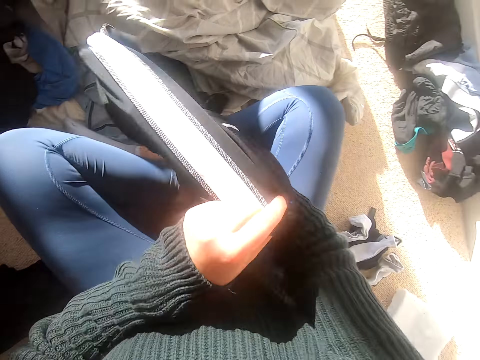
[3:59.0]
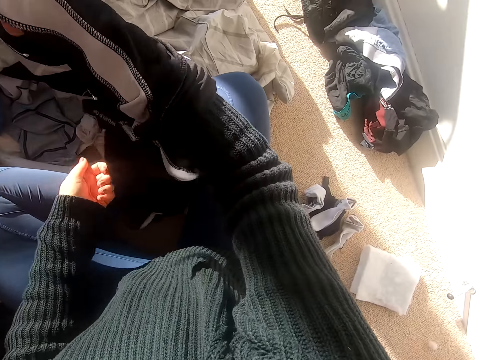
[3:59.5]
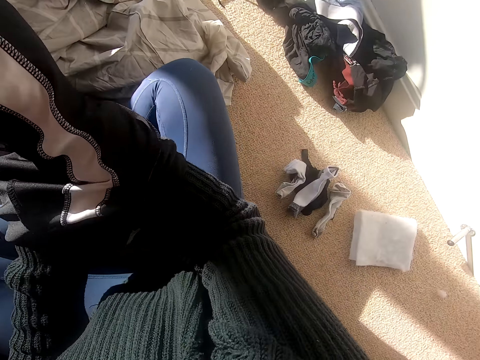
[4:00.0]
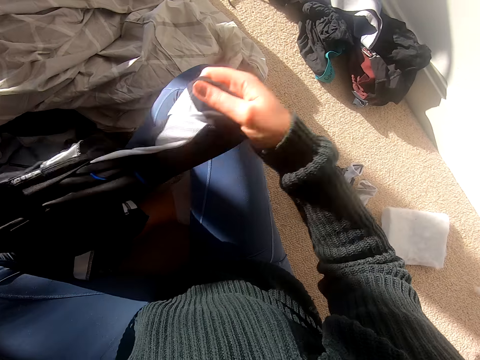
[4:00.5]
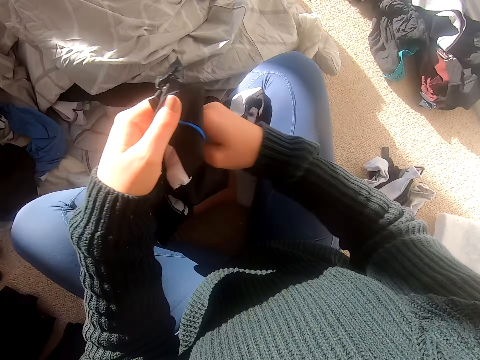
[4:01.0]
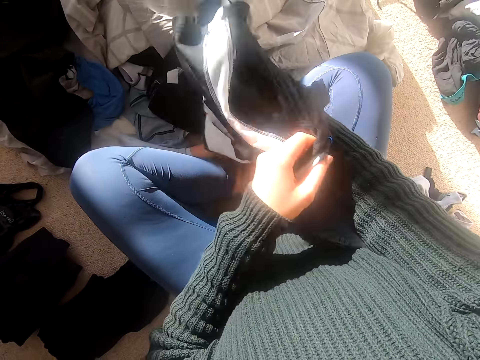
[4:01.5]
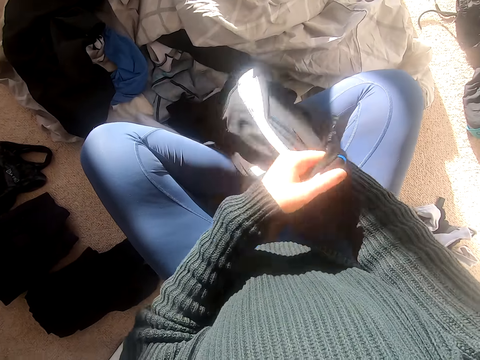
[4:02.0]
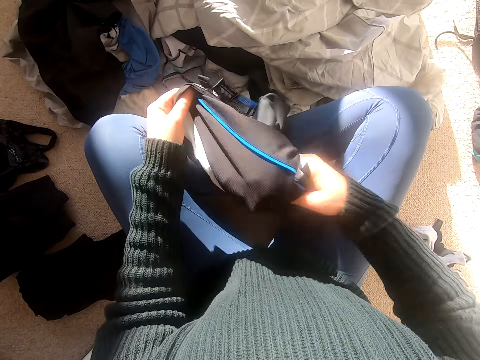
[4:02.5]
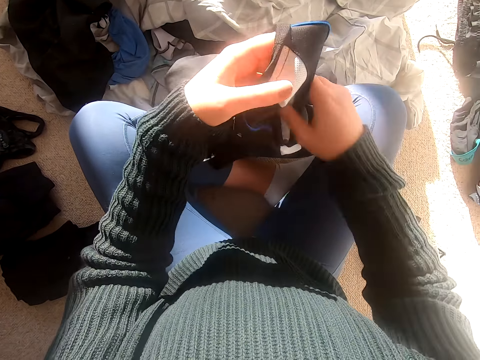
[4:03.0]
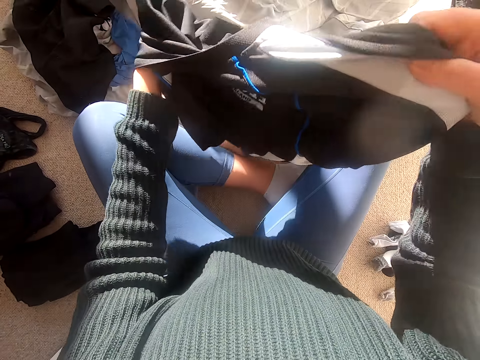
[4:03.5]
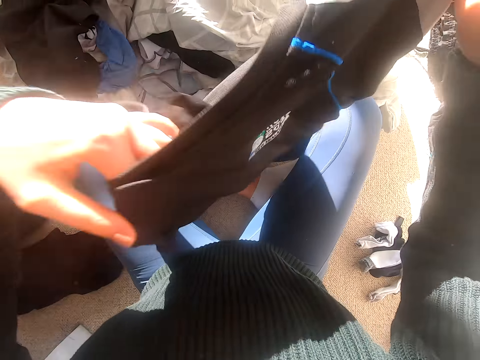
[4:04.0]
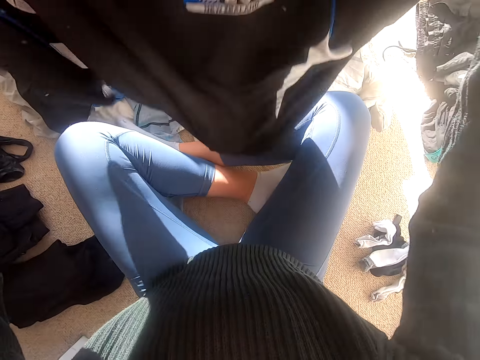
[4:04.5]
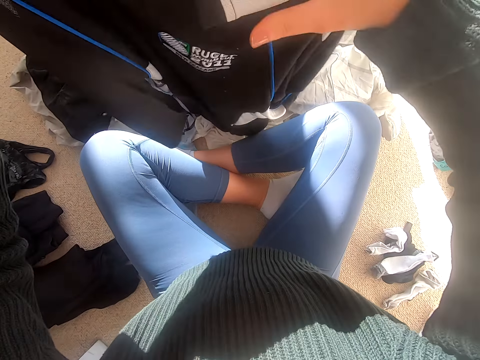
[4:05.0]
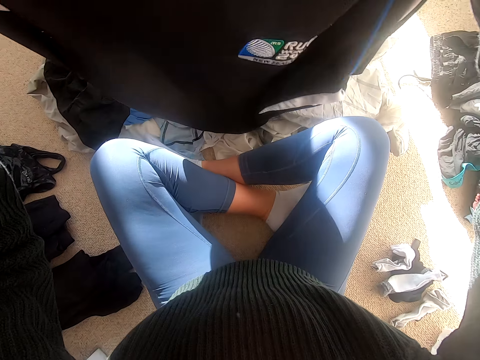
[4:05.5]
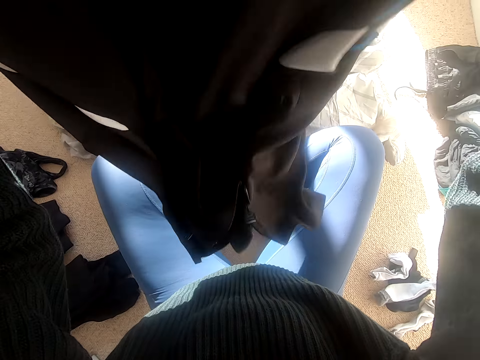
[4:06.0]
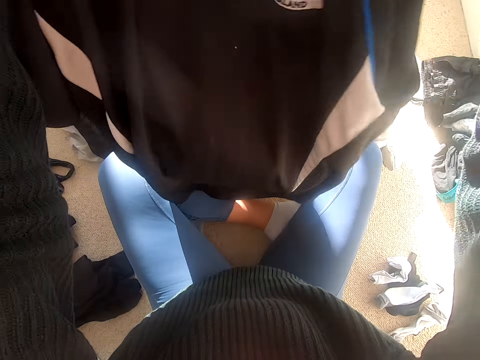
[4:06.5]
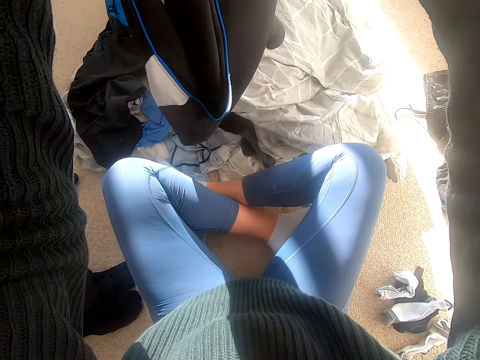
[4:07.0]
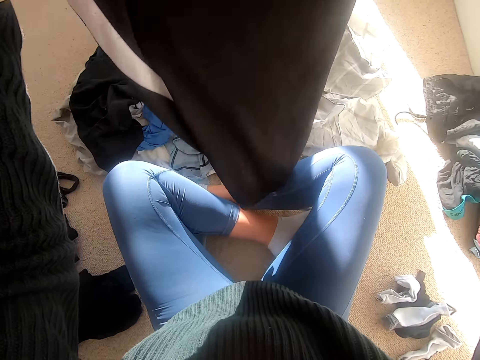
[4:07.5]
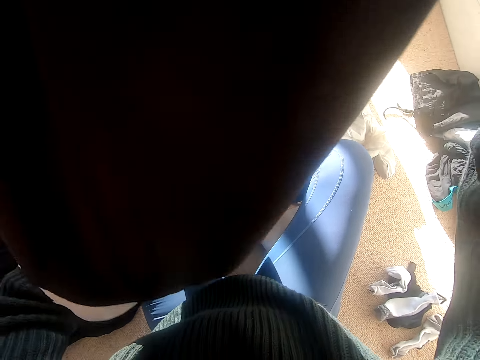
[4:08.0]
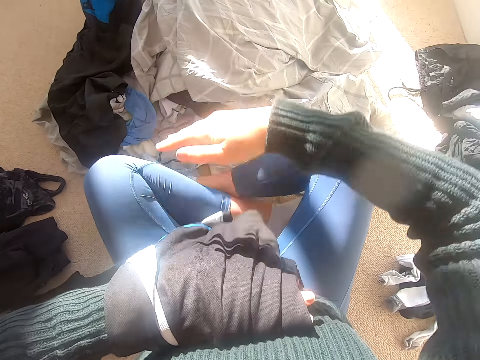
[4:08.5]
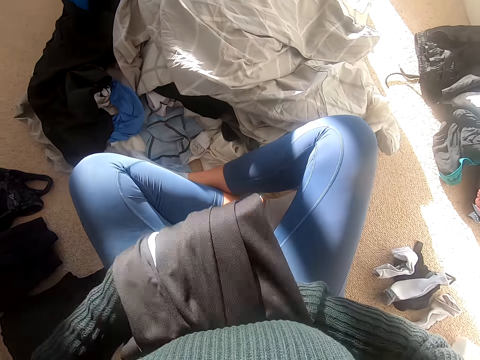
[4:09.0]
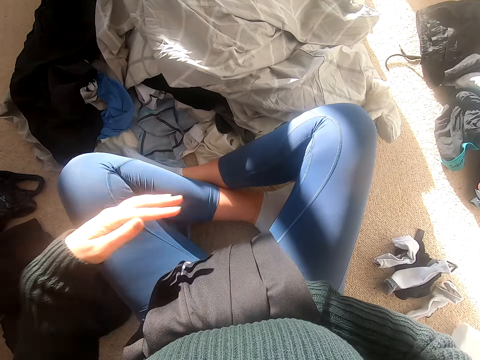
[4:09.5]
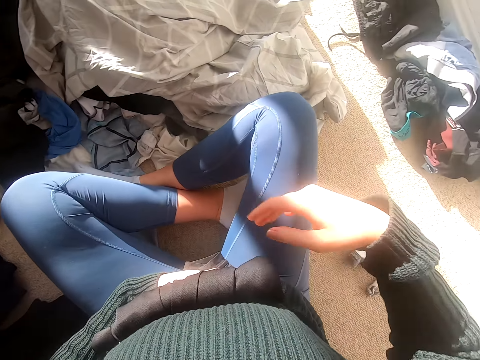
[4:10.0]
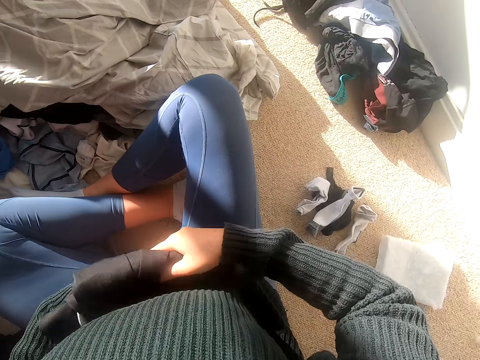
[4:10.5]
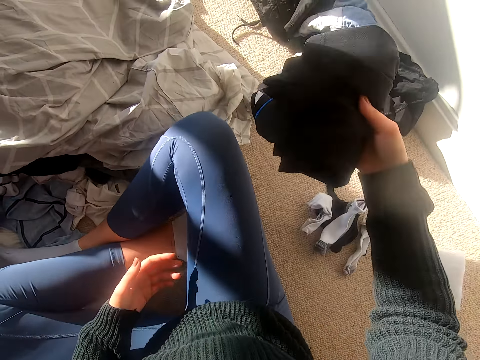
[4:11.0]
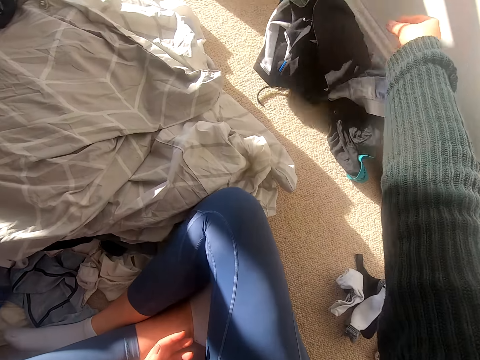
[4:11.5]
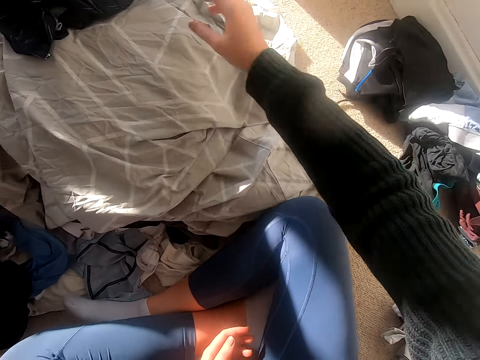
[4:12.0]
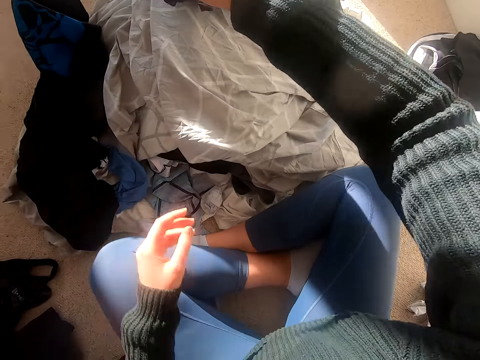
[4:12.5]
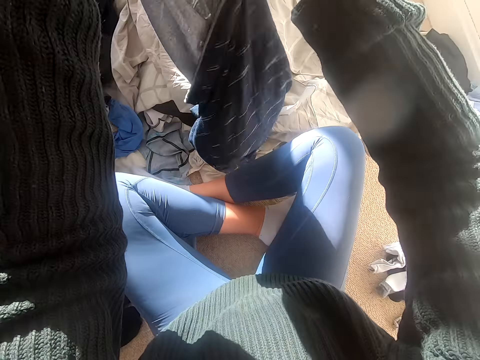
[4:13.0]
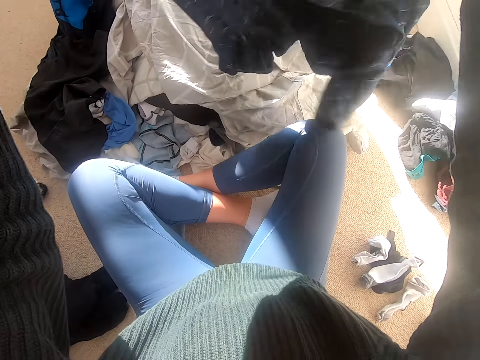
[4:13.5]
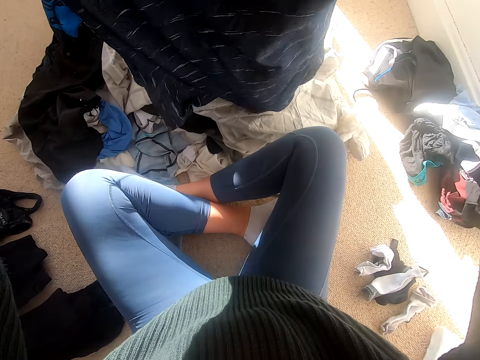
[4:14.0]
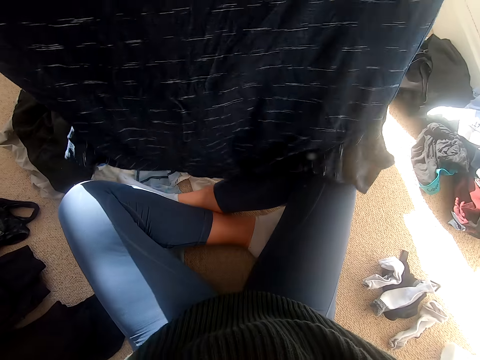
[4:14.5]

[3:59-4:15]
The camera wearer turns the cloth, holds the trouser, and shakes the cloth. They fold the trouser and put the trouser on the floor. They pick the cloth.

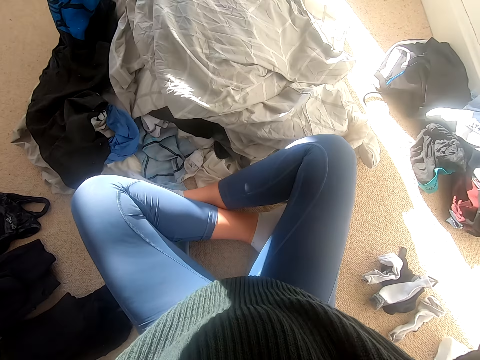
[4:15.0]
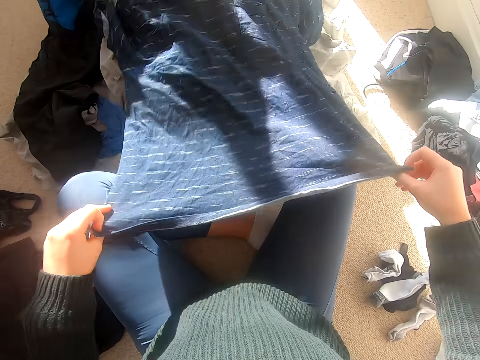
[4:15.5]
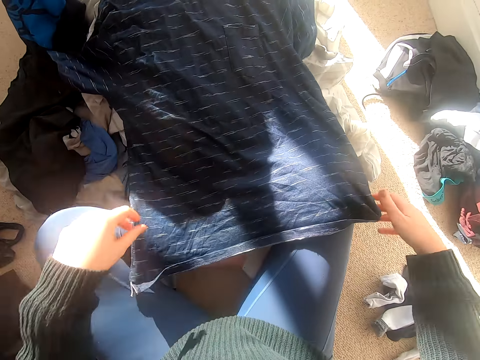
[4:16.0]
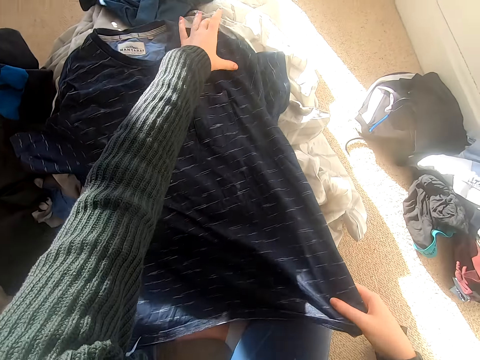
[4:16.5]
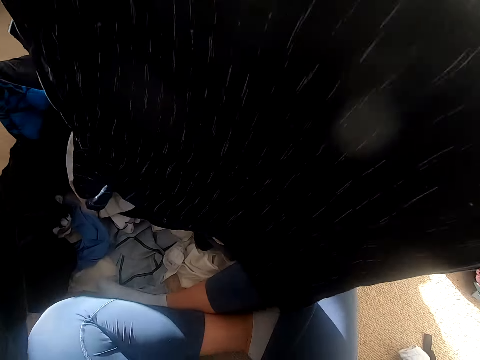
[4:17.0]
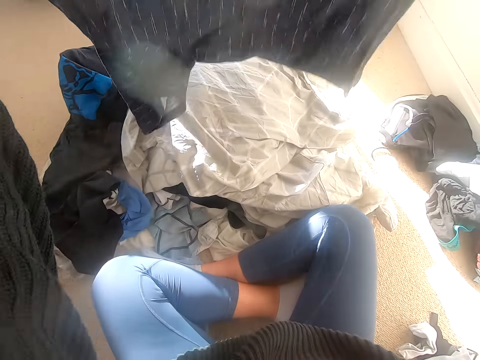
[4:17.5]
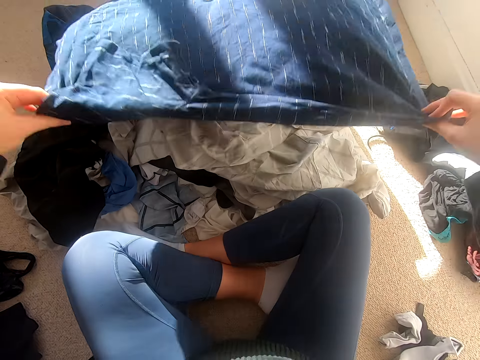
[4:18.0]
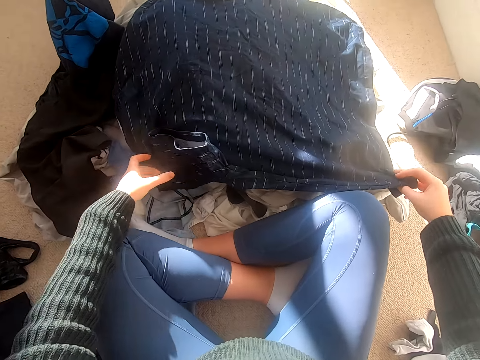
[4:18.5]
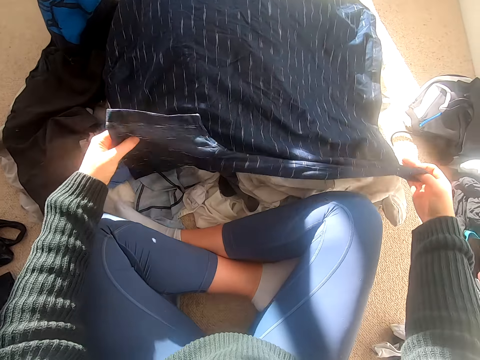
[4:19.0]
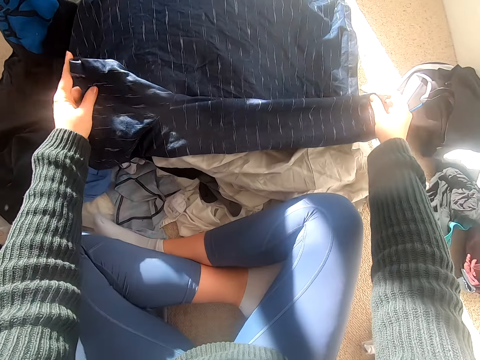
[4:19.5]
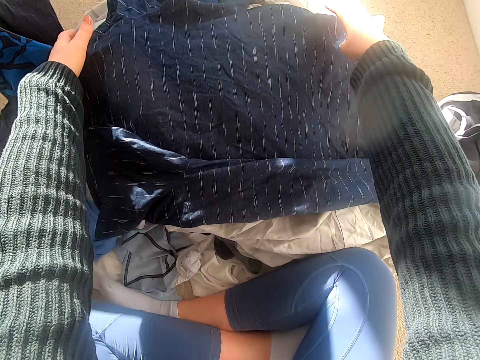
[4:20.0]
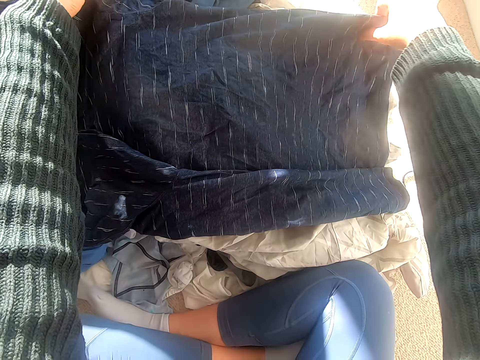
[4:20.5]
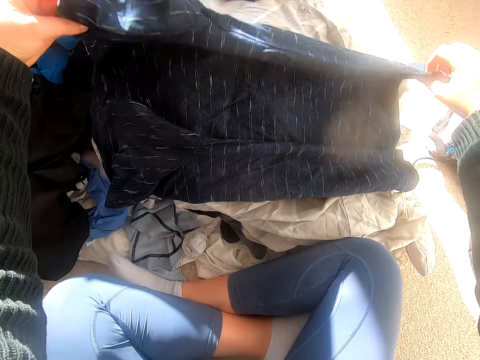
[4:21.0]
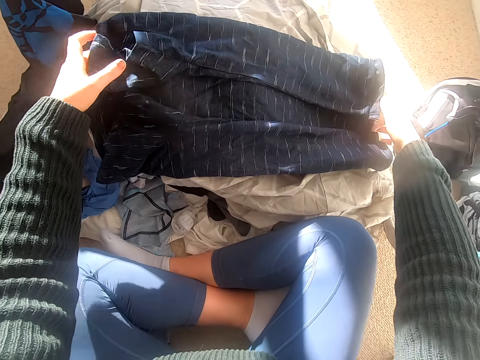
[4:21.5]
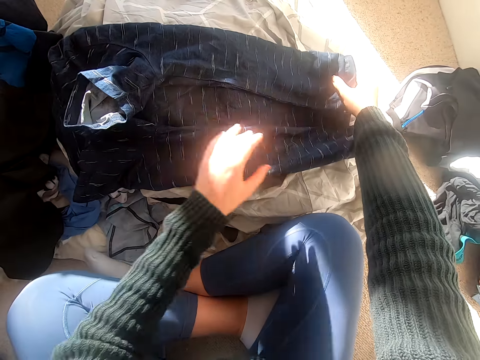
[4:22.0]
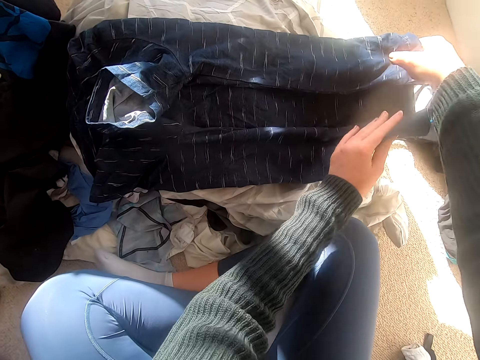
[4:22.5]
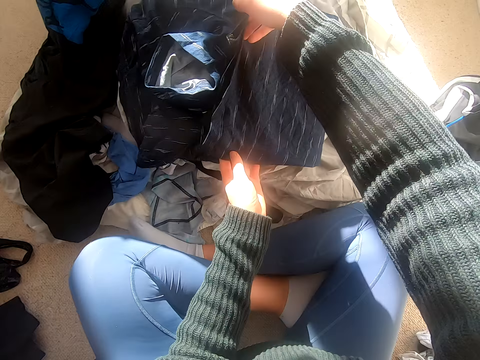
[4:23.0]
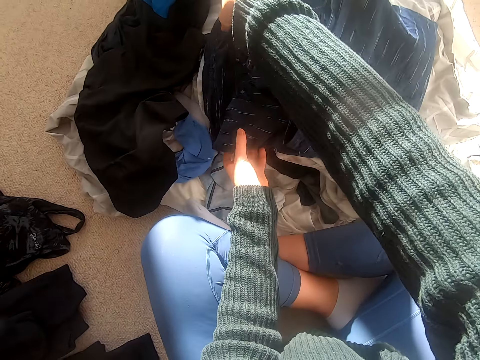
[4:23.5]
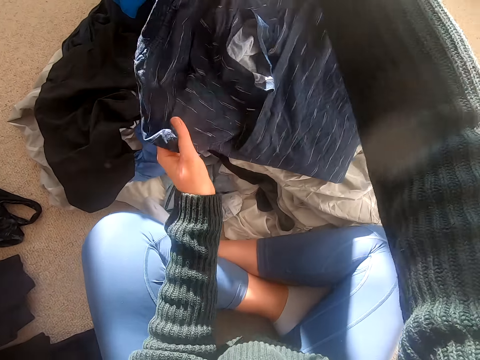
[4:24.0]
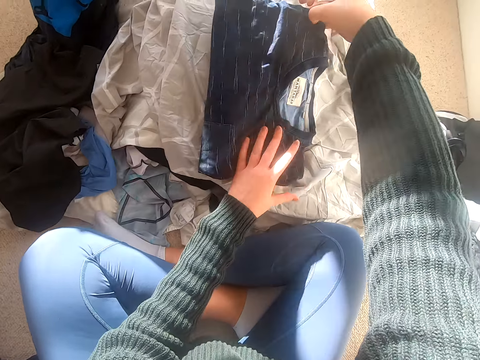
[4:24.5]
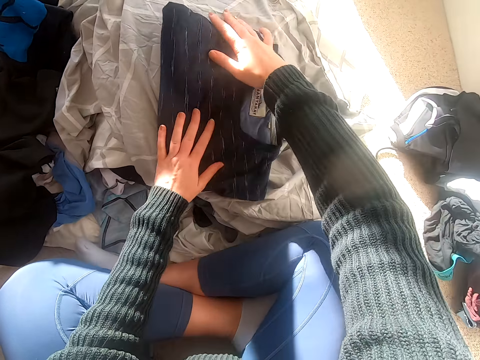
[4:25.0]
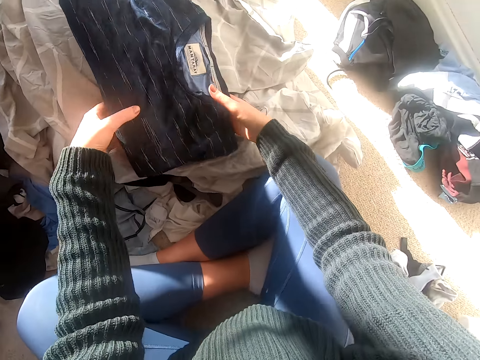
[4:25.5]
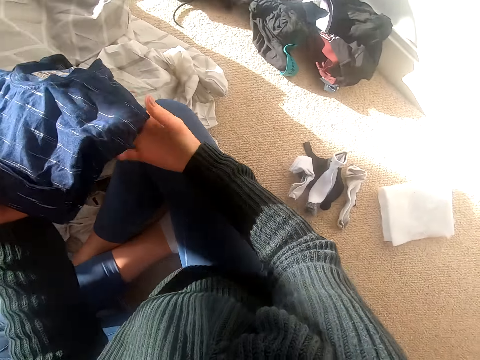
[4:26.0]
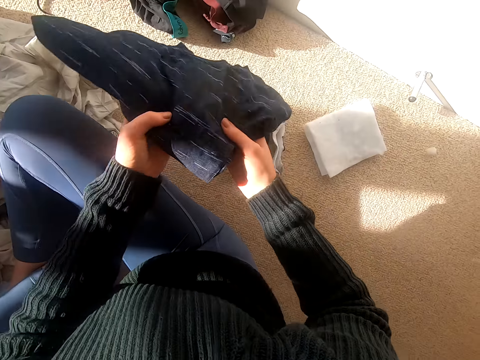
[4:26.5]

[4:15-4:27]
The camera wearer moves the cloth down, holds the shirt, and turns the cloth. They fold the shirt.
